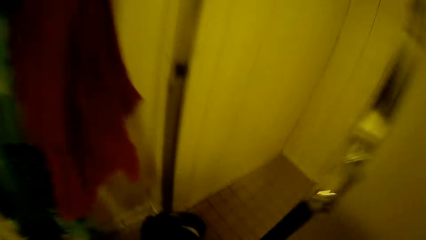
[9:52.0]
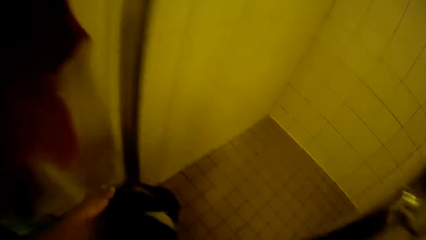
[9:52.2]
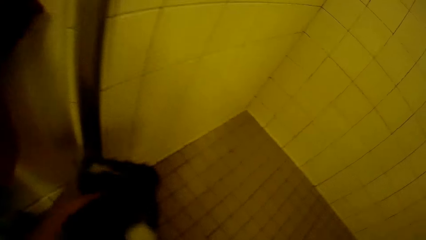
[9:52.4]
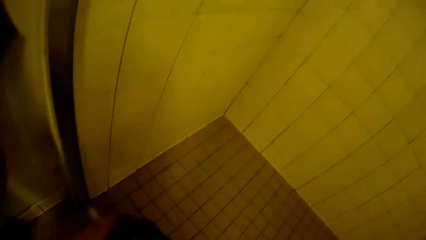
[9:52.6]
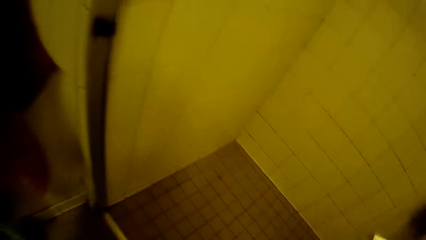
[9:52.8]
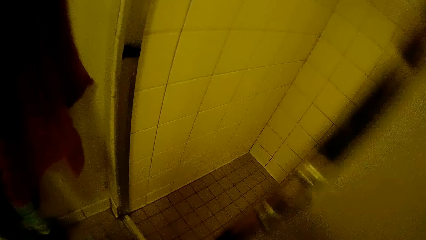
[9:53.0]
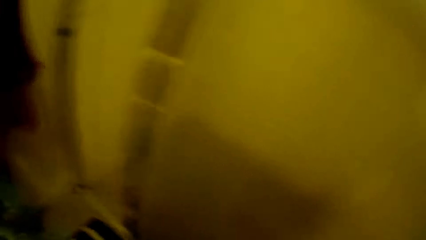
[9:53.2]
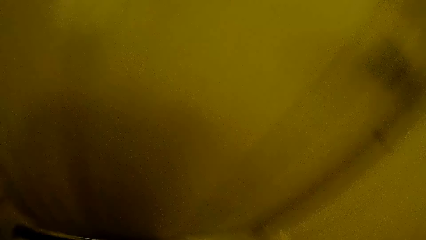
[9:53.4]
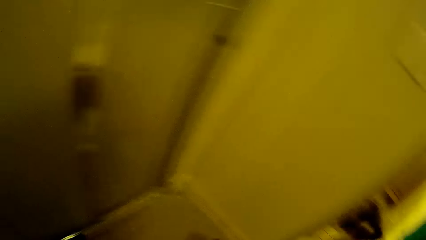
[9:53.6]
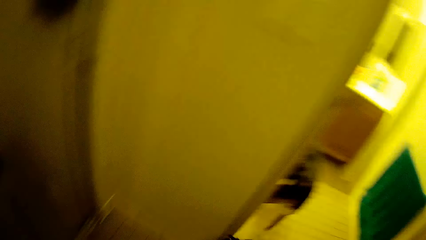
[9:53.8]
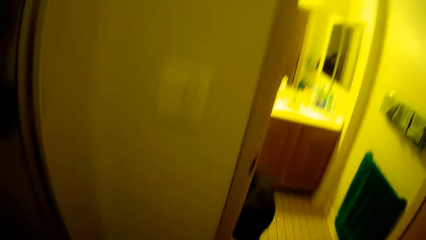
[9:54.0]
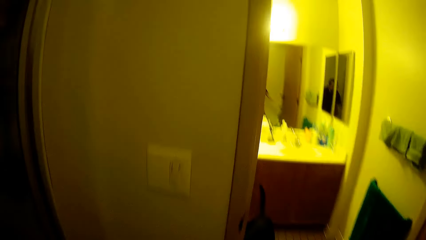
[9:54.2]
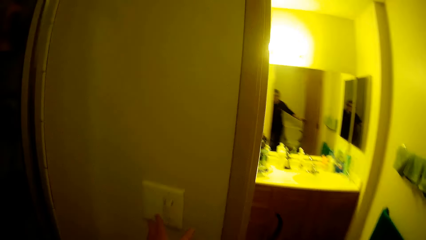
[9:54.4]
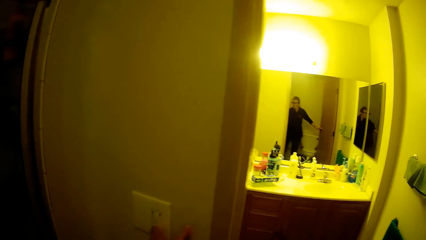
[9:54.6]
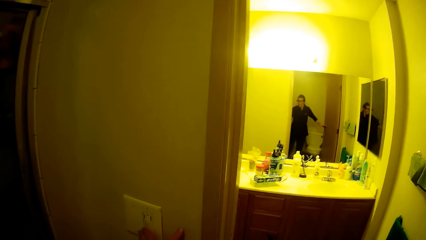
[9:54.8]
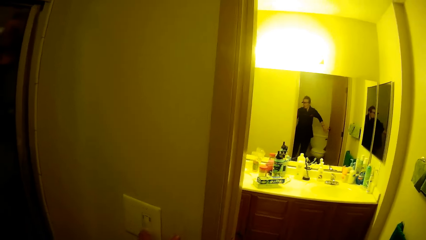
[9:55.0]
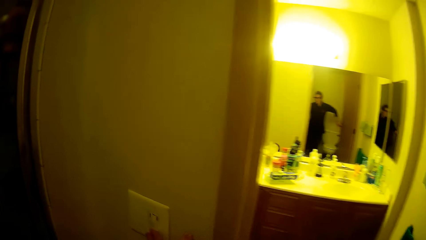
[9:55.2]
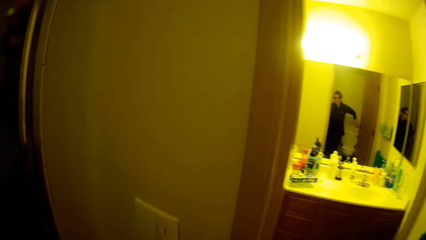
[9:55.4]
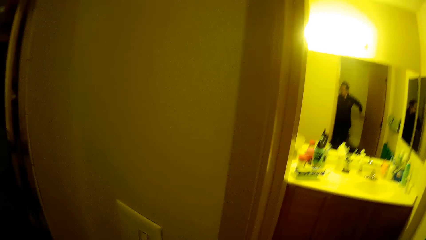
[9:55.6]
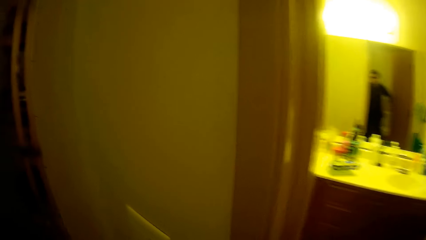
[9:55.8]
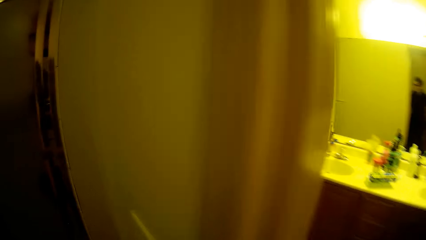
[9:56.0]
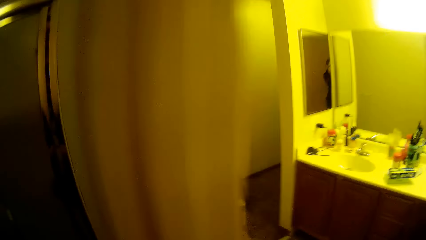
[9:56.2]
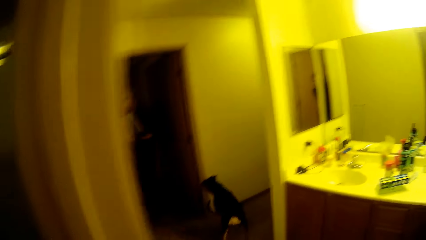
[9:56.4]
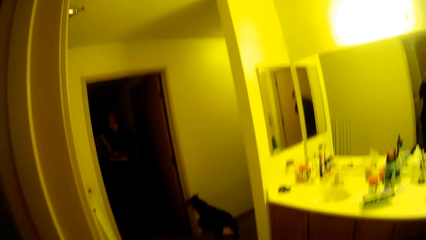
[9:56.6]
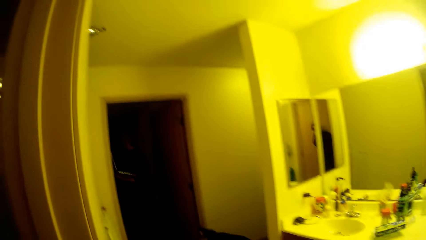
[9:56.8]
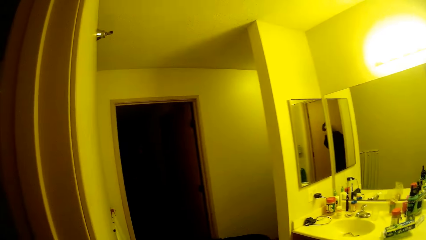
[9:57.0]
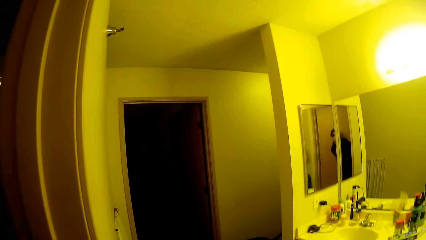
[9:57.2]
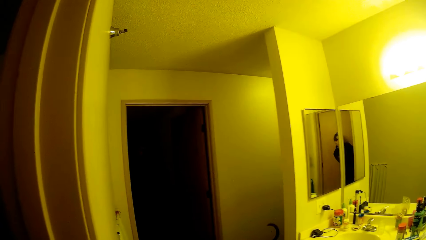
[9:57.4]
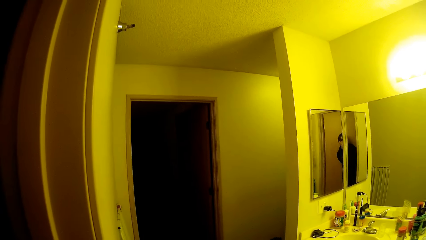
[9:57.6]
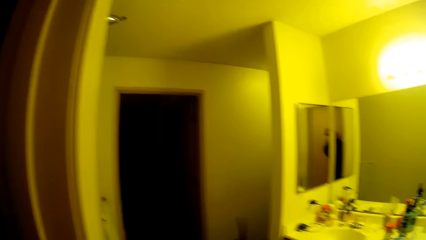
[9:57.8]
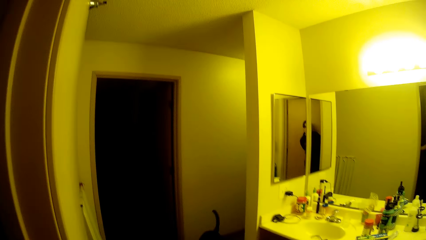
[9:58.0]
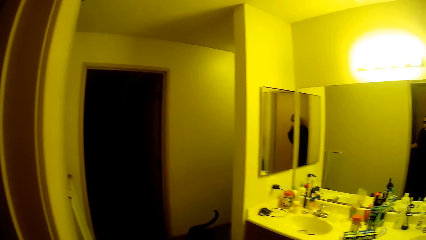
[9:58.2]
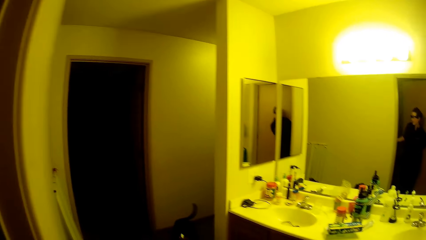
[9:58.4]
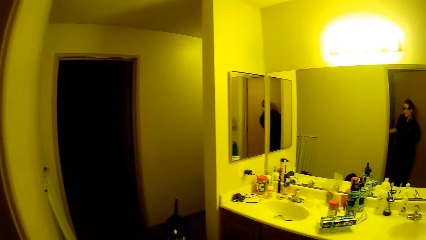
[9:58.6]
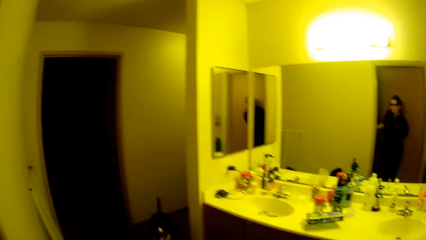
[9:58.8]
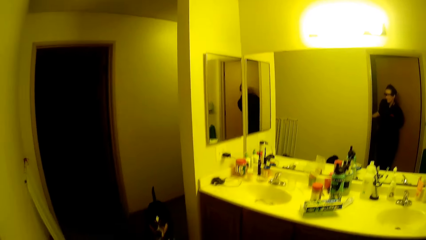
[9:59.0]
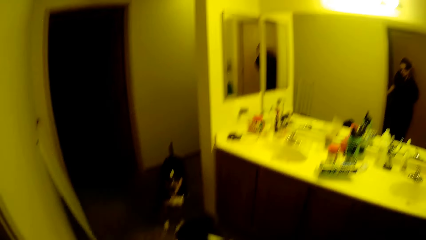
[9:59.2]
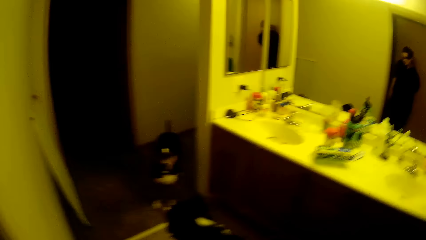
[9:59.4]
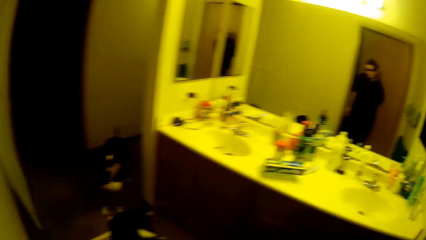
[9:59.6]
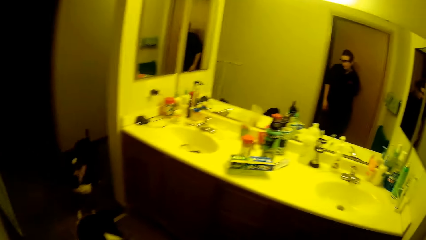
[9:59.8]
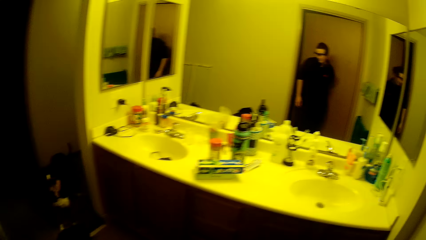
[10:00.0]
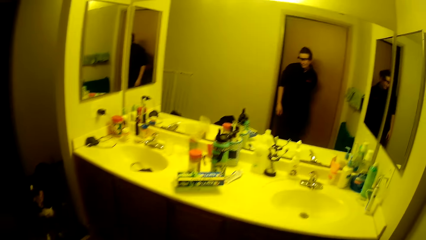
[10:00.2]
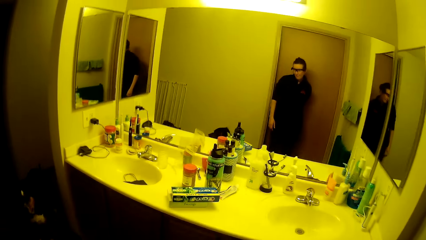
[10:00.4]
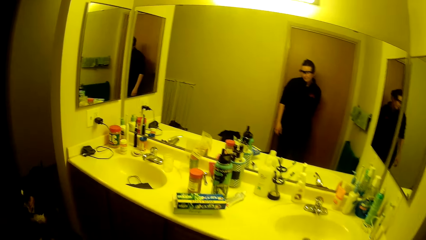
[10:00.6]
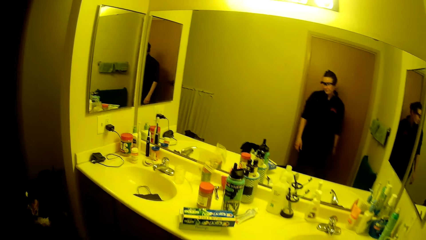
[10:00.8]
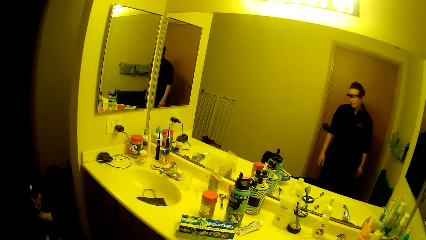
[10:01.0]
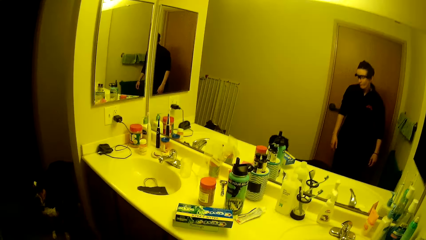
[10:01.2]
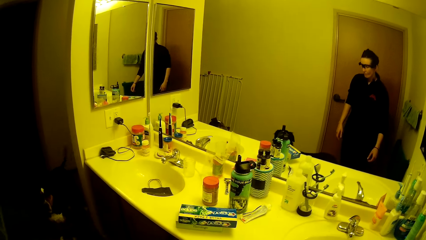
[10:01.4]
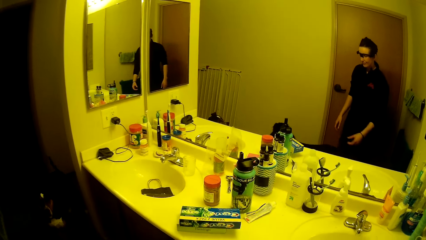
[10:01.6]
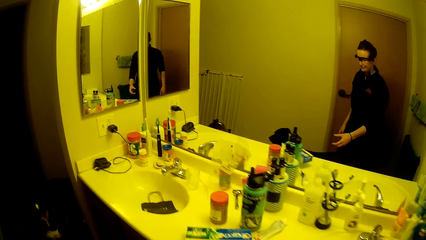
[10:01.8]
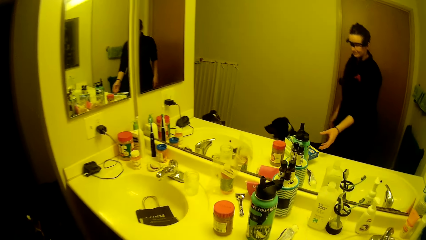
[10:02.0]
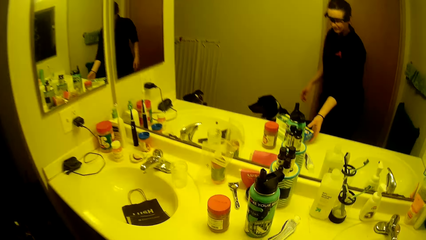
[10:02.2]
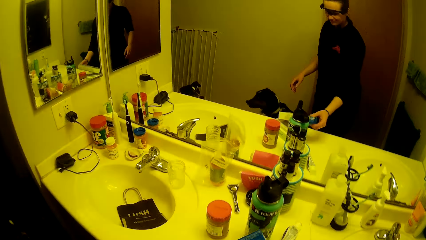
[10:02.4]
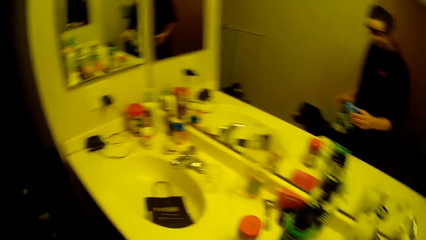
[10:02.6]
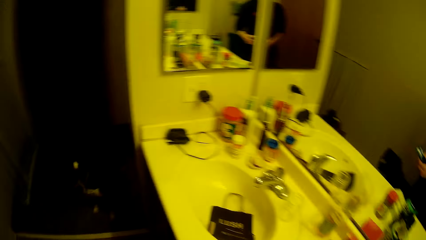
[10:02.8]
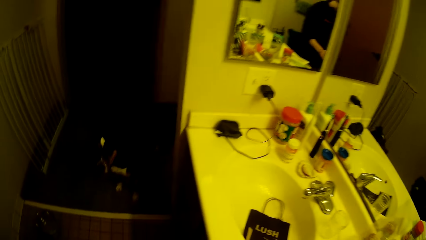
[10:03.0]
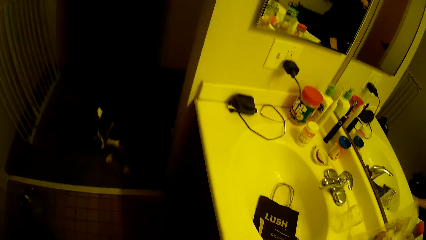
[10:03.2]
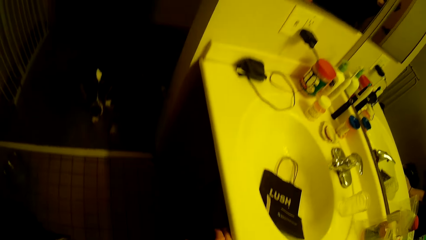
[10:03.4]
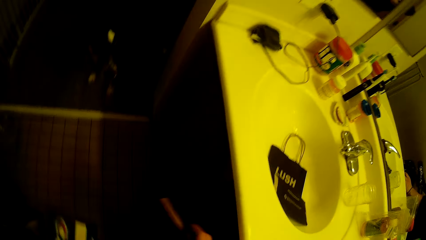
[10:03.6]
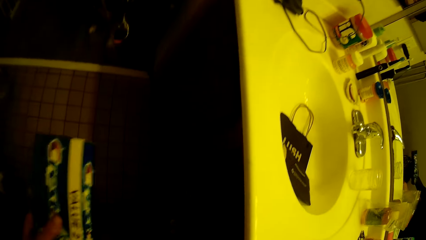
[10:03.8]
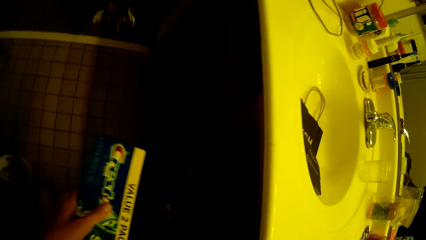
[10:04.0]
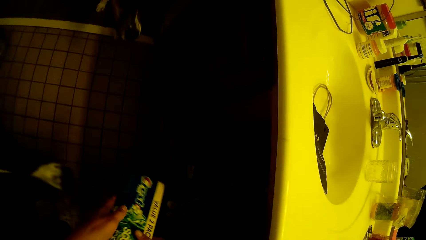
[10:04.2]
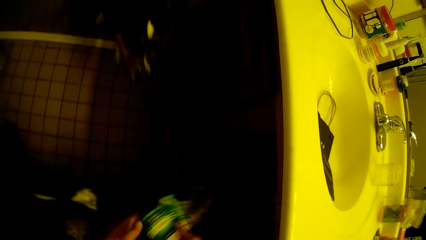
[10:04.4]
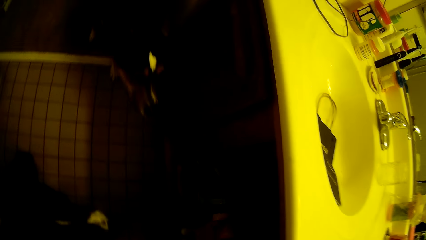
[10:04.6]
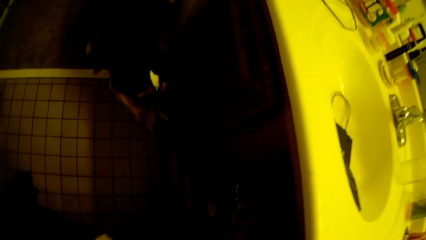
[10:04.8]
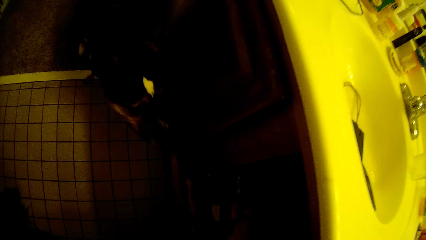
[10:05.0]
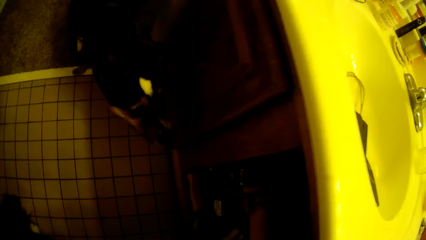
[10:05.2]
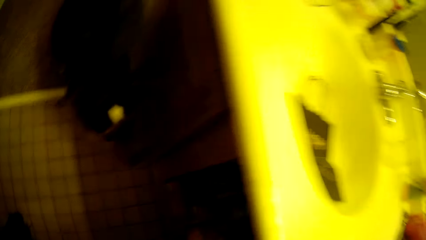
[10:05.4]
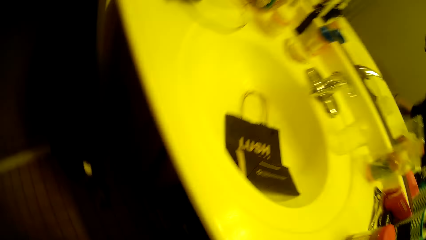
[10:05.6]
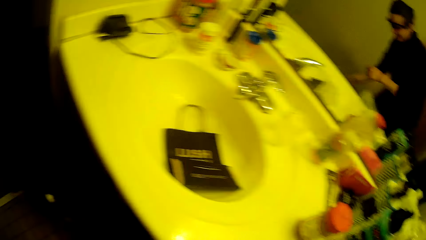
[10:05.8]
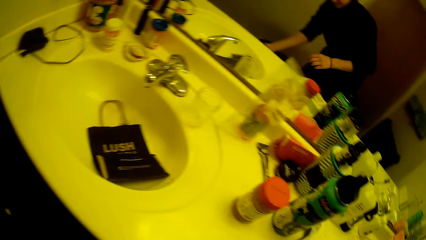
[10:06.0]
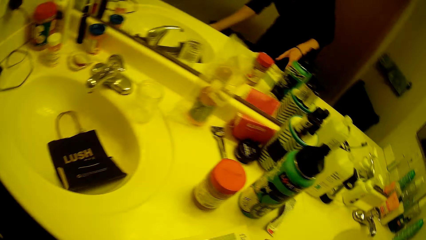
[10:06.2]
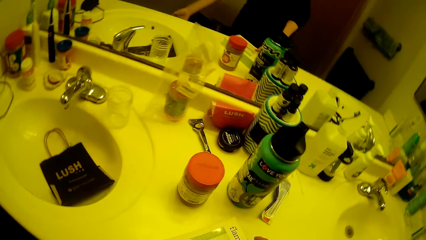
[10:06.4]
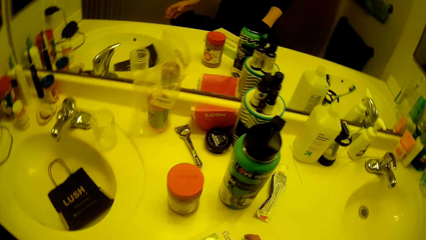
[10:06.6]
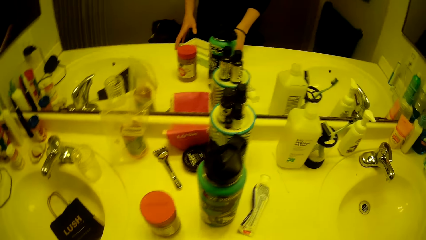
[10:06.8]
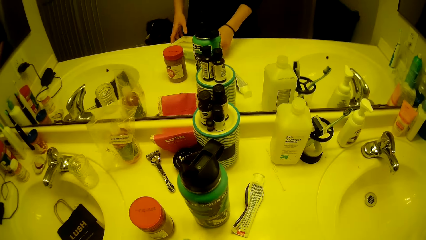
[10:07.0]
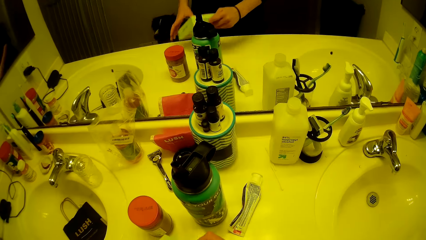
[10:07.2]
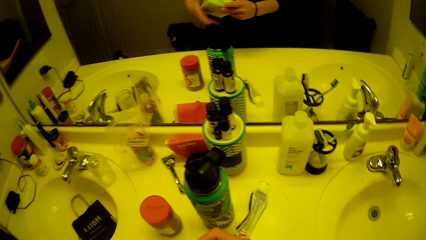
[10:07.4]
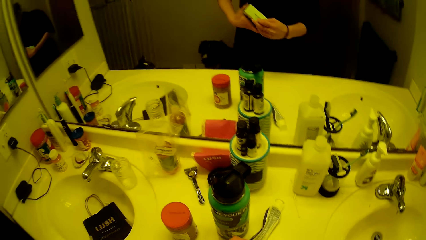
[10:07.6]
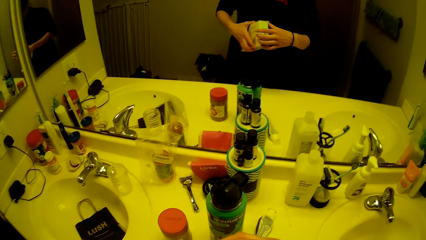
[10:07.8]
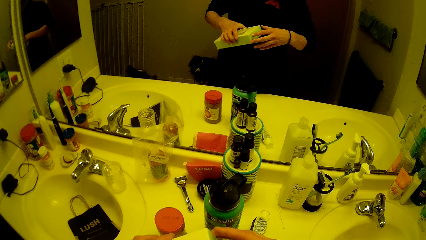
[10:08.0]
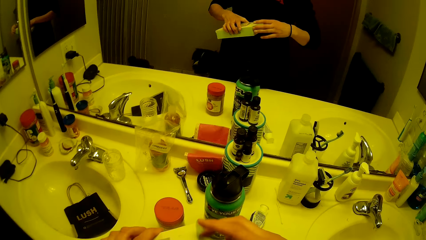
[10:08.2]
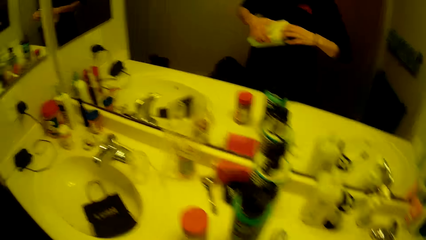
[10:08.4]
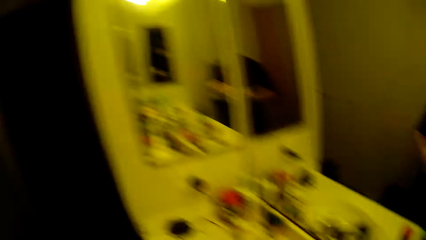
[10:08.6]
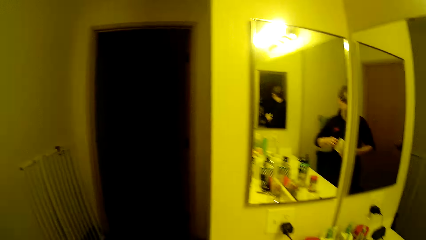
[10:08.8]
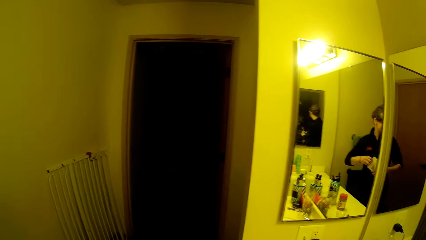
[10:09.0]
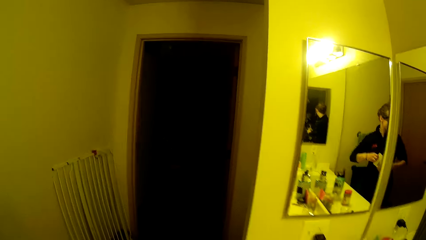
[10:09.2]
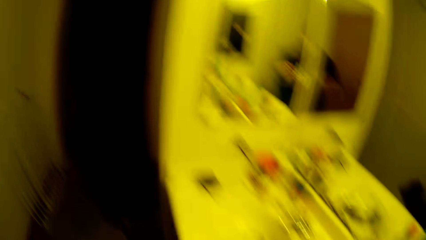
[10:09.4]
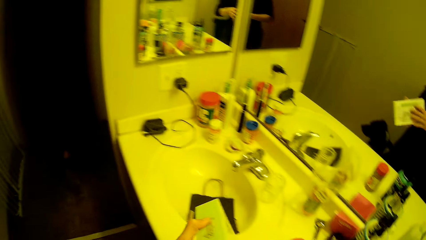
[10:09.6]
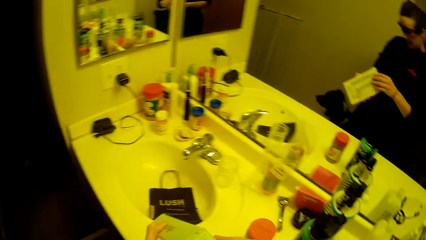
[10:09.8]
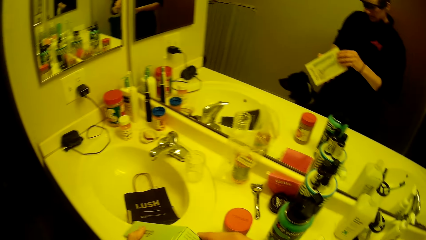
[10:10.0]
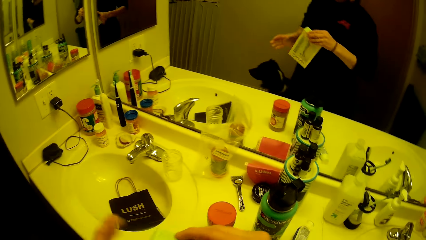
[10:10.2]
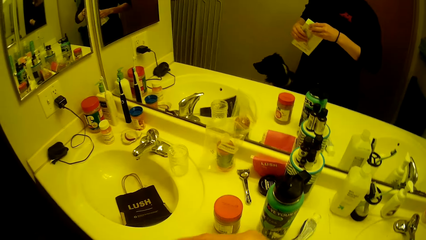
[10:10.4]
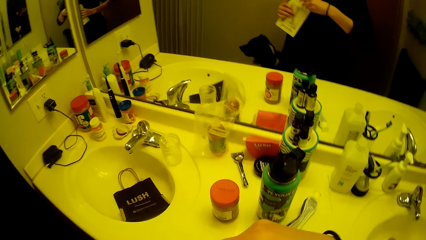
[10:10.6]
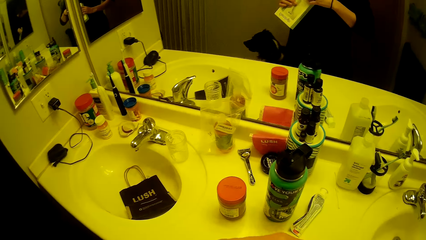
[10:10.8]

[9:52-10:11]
The camera wearer picks up a black cloth. She walks in the rooms. She turns off the light. She interacts with a man. She opens the door. She walks around the bathroom. She closes the door behind her. She picks up a packet or carton on the sink. She opens the cabinet. She looks around. She puts the carton in the cabinet. She throws the packet on the bin. She picks up another packet or carton on the sink top. She inspects the carton. She looks around. She interacts with the man.
